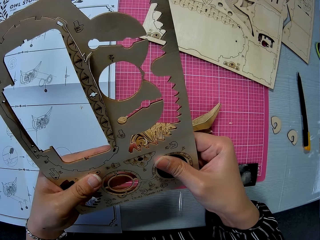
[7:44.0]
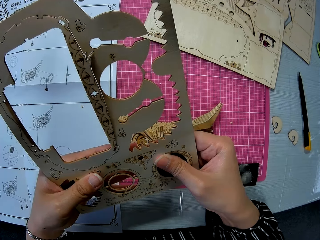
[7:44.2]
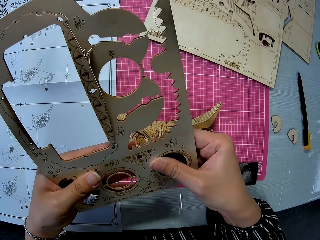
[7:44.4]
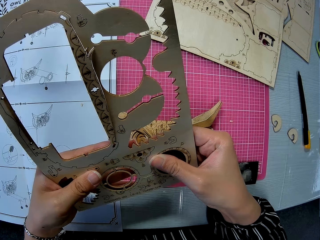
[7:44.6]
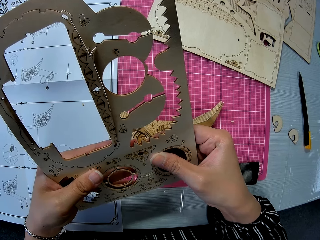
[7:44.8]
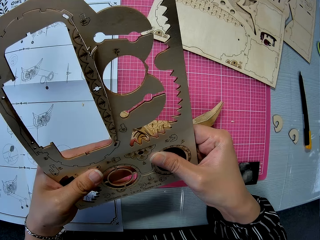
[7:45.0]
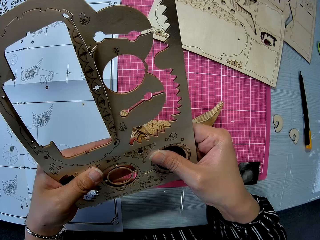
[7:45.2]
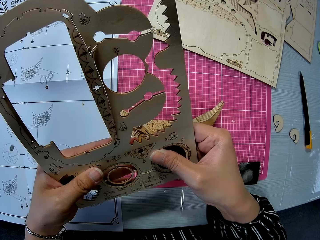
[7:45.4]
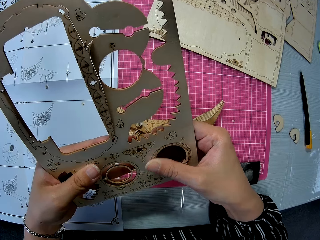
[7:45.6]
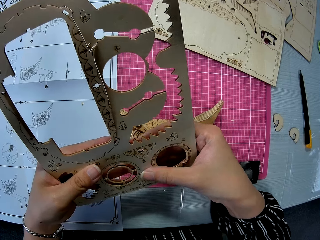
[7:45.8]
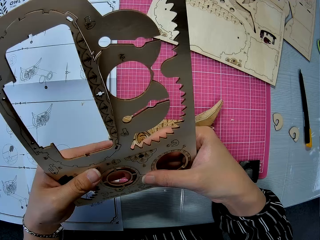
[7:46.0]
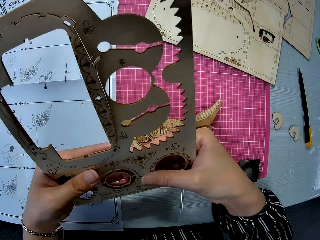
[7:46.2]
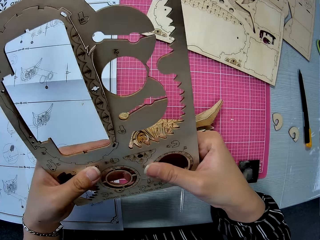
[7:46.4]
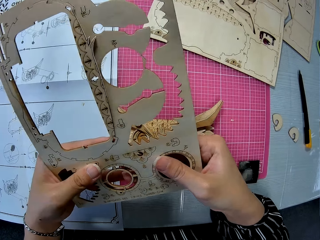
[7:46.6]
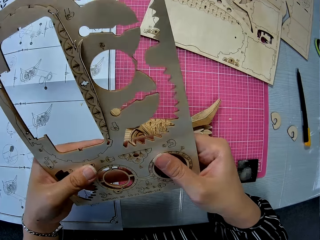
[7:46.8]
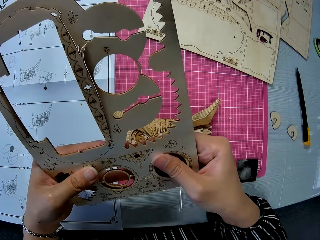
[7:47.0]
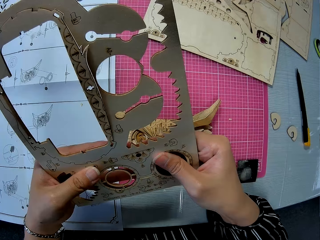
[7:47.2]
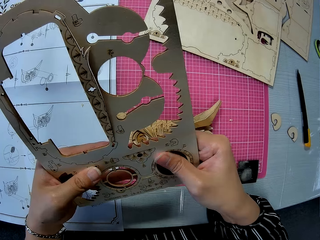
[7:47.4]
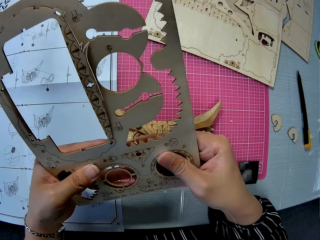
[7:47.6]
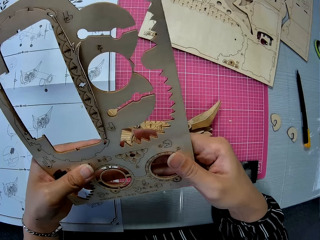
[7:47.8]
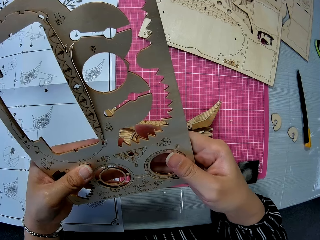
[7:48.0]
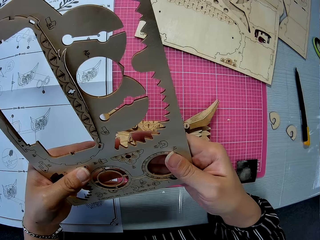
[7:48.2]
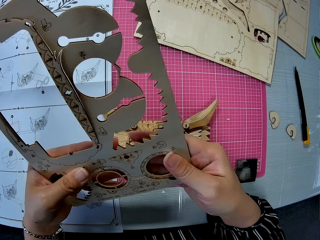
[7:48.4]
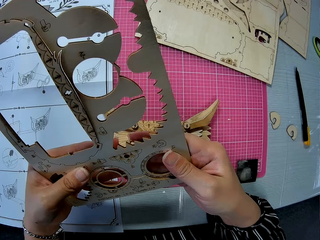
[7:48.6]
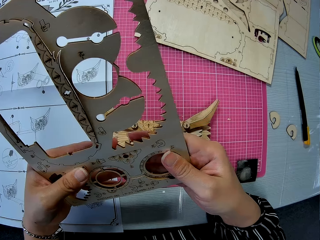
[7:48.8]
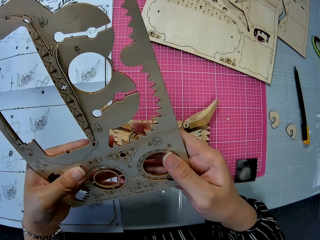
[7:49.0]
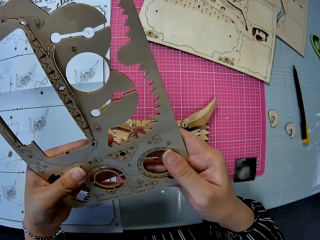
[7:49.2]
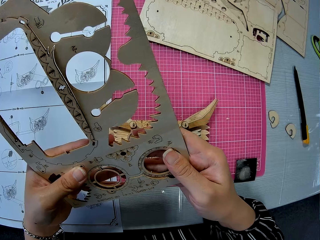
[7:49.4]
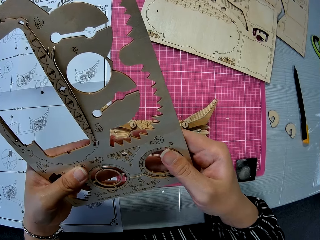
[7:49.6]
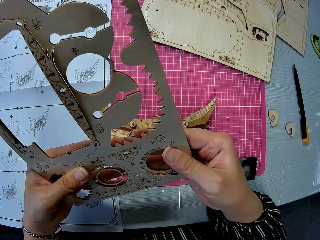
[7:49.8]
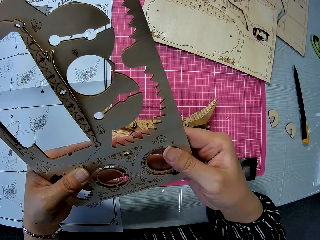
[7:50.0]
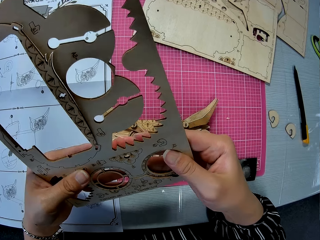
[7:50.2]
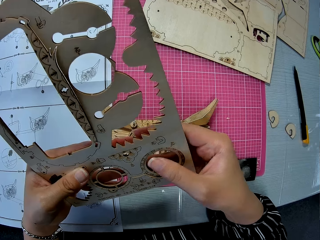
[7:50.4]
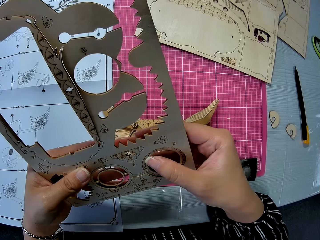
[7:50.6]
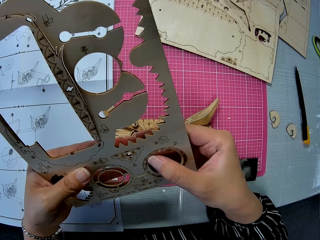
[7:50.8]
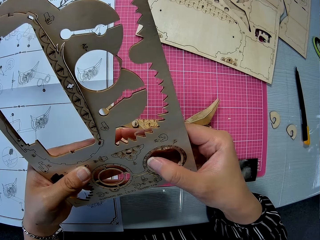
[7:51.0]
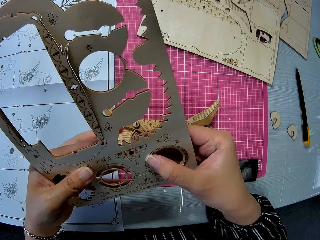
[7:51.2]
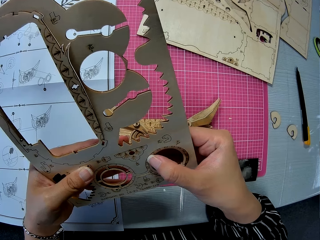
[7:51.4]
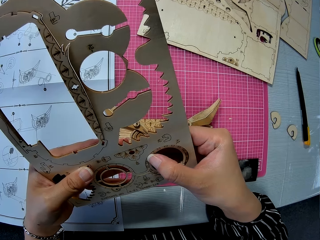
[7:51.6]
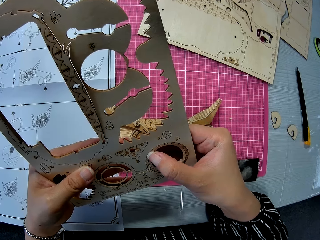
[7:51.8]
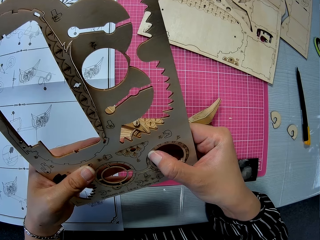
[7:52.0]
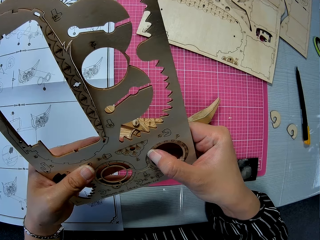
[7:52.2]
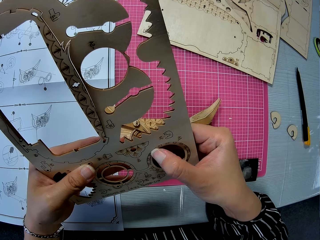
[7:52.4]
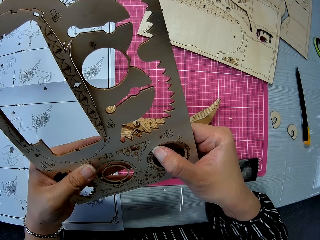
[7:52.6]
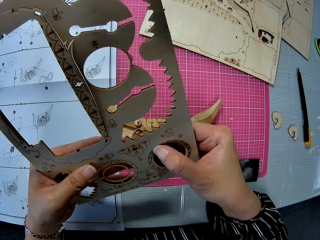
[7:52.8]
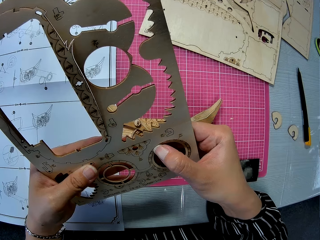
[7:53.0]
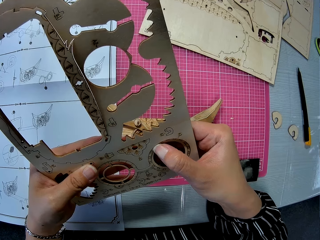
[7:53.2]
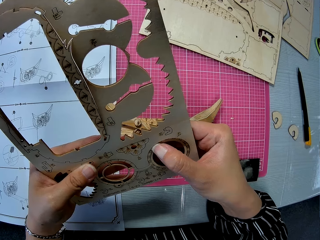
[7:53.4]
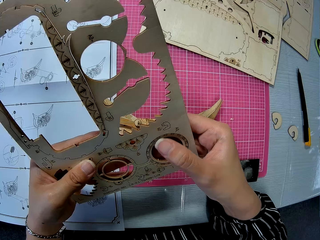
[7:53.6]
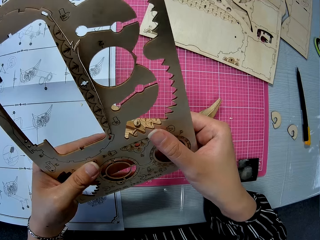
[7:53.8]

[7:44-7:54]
The camera wearer removes the shape from the wooden craft shapes.

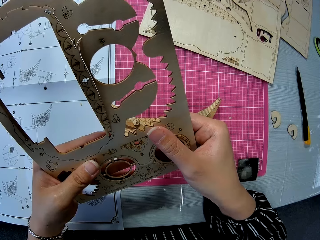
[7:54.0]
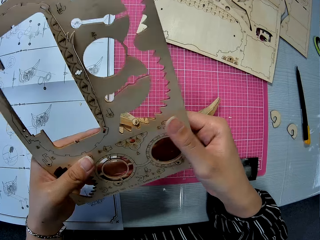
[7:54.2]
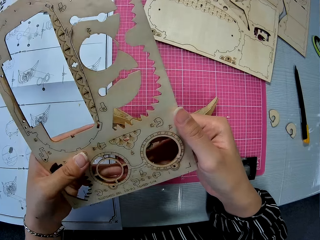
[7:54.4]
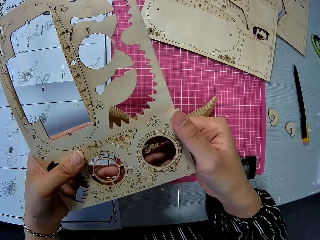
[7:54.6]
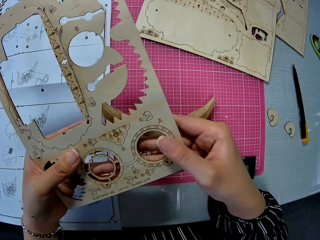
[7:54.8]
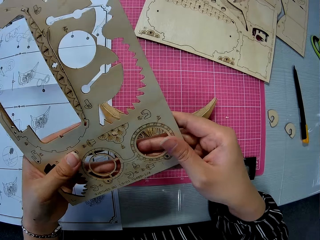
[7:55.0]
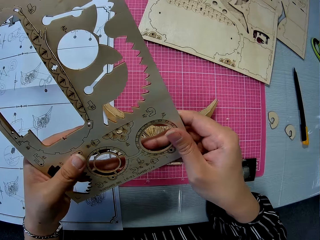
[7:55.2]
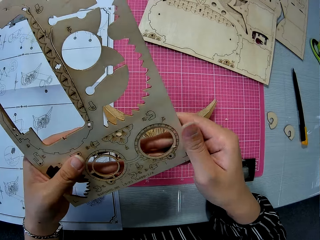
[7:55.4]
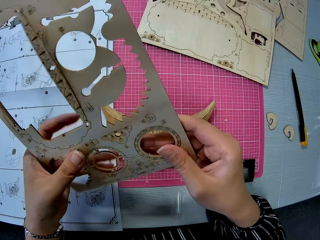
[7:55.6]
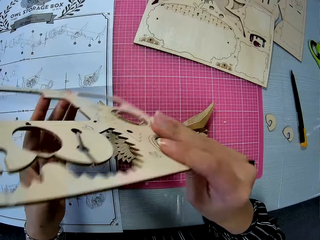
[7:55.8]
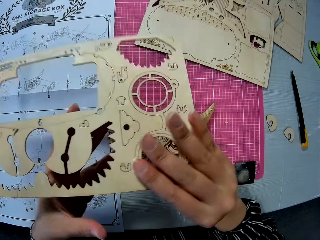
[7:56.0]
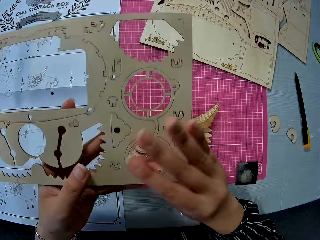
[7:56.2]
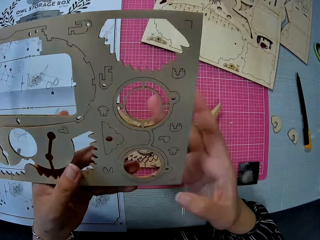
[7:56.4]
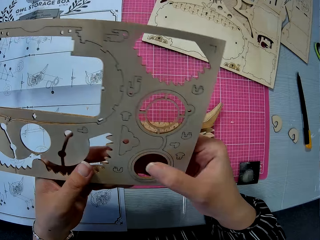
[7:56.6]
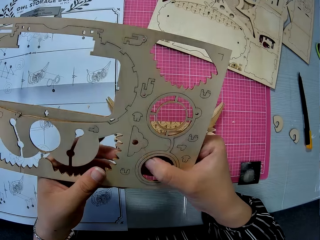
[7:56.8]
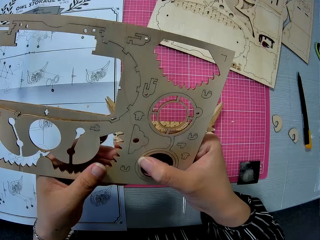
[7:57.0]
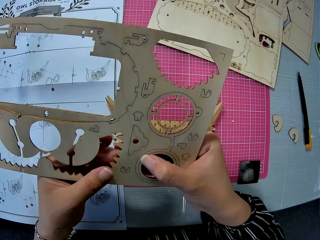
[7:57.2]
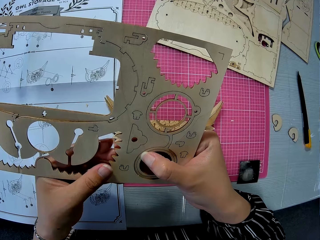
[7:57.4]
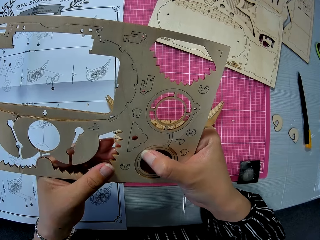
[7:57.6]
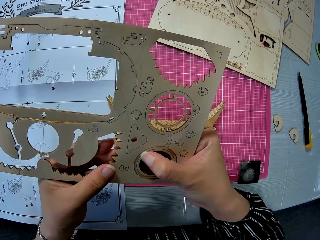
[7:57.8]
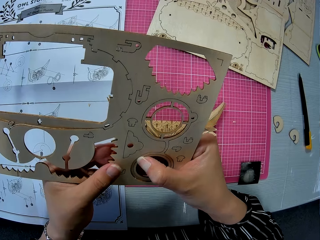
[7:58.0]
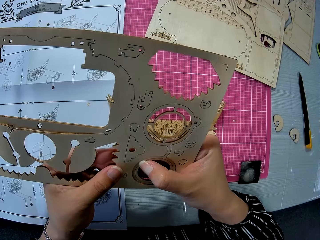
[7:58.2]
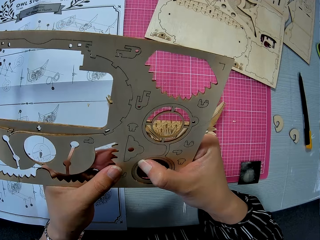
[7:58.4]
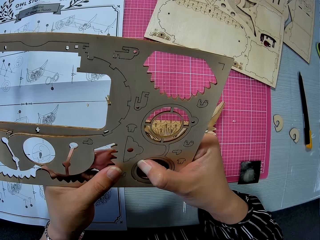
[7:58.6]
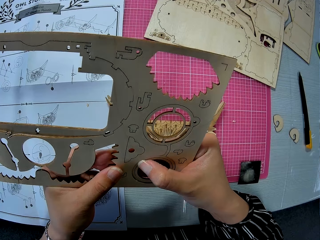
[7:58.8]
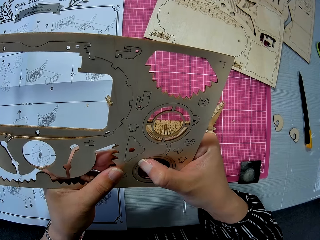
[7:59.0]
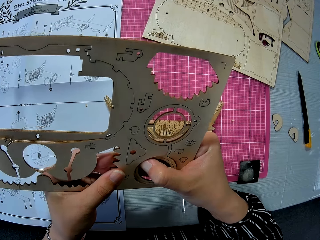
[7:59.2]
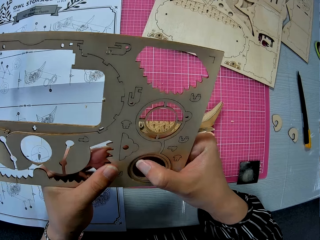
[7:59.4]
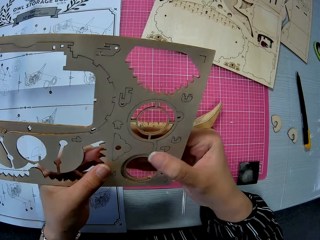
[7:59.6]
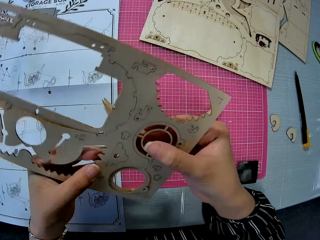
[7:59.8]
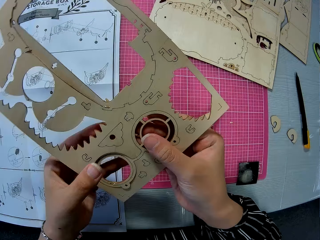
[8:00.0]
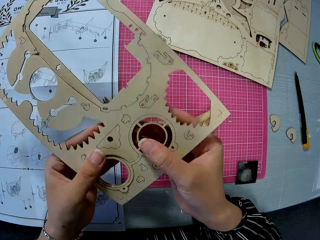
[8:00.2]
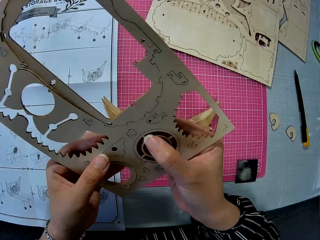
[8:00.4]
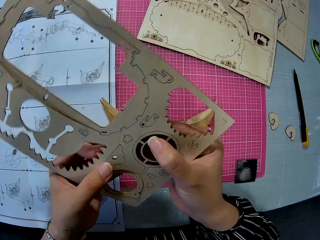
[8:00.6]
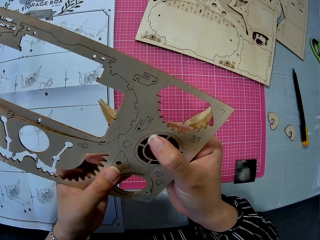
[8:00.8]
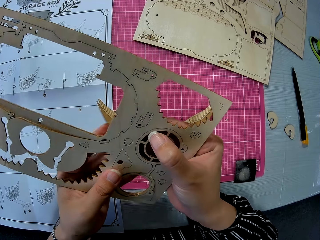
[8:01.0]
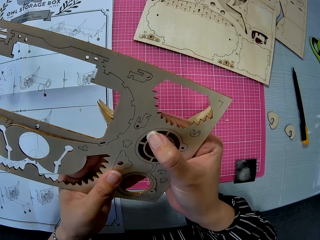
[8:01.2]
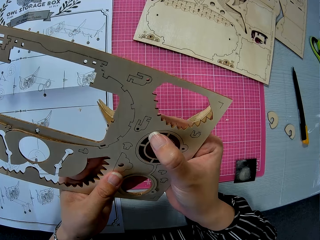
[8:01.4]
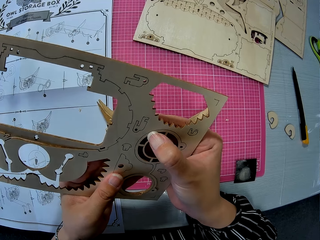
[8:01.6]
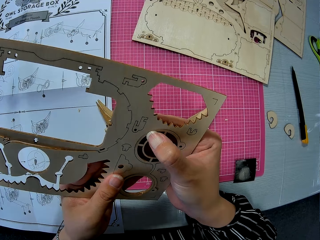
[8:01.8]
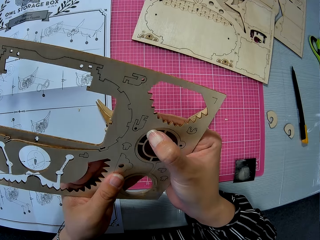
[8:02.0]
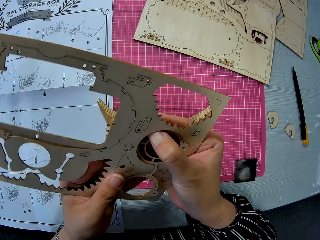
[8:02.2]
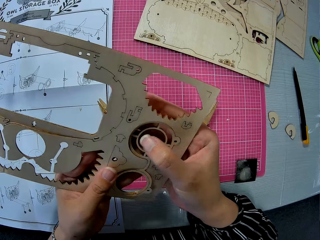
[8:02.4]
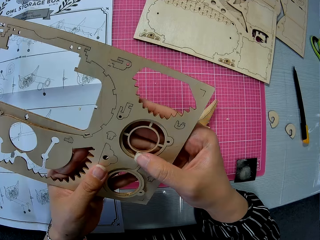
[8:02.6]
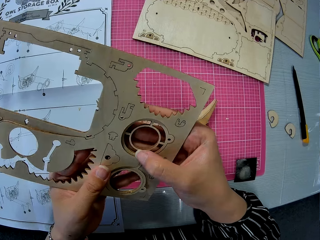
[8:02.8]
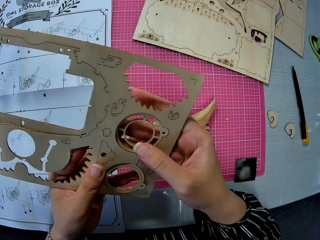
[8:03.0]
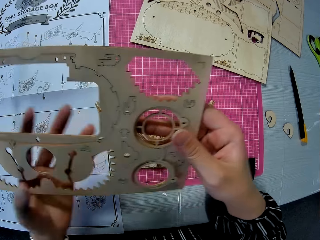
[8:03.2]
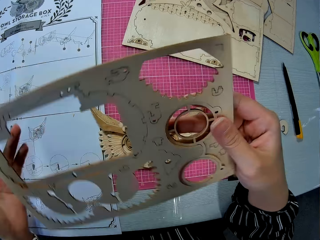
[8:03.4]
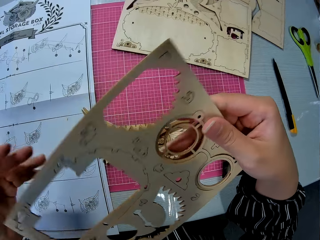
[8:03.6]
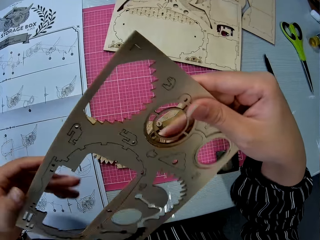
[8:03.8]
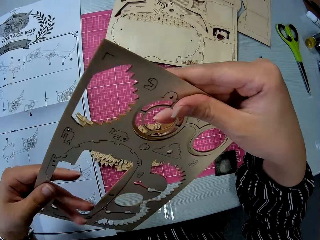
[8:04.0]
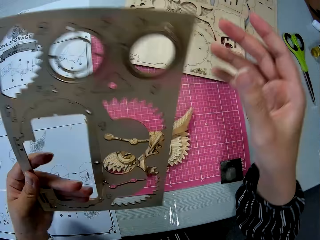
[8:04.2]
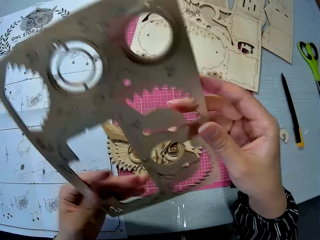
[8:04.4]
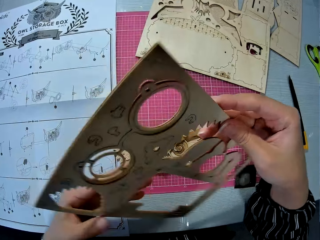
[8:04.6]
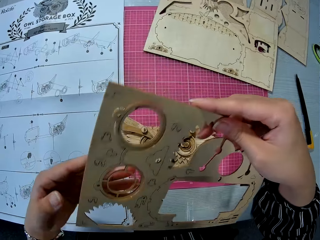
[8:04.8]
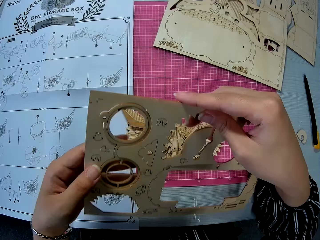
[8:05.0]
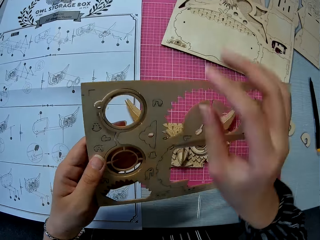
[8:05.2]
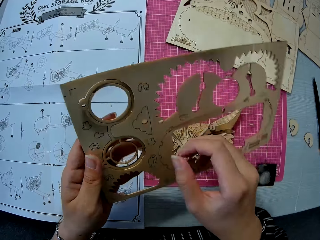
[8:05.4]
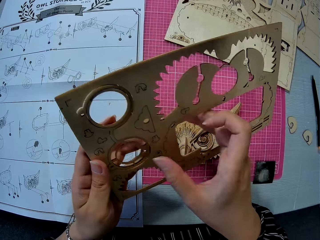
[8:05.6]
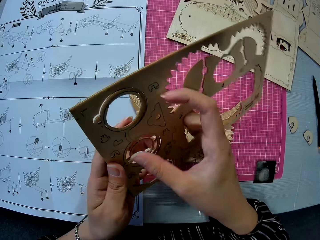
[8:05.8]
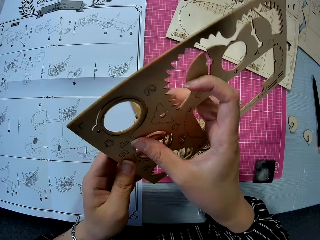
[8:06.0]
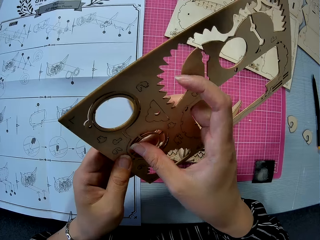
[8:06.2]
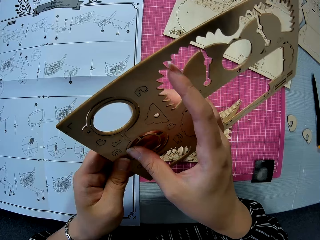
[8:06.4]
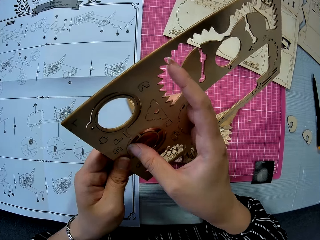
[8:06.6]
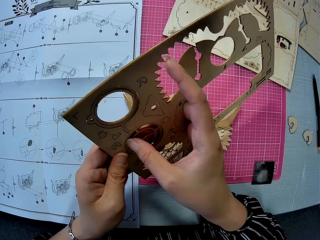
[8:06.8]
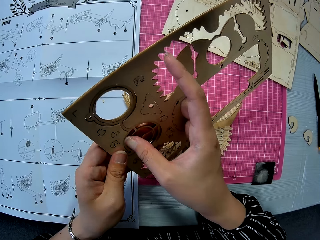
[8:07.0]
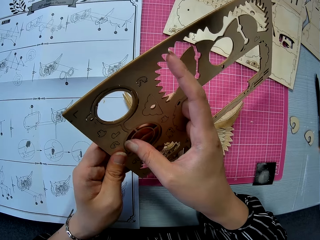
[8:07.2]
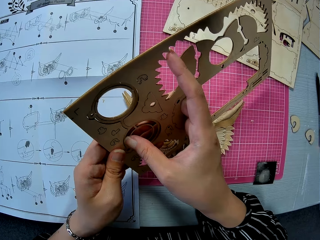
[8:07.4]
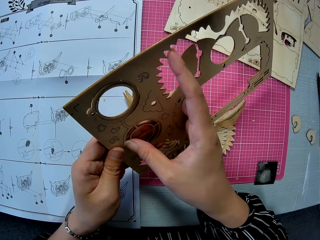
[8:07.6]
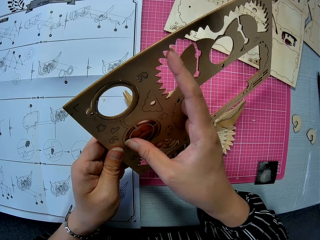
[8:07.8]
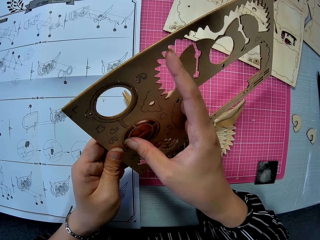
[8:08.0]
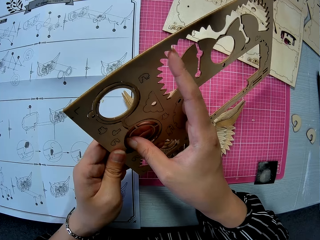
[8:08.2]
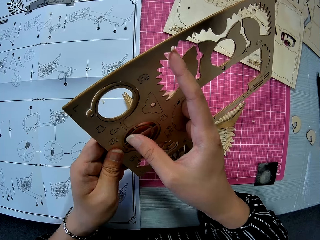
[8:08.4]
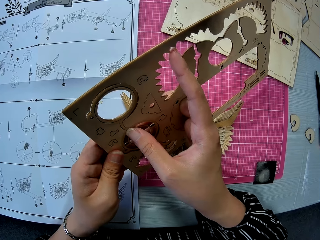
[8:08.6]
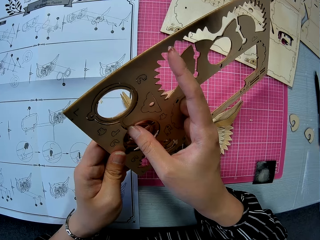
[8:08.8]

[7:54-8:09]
The camera wearer turns the wooden craft. They remove the shape from the wooden craft shapes. They turn the wooden craft. They remove the shape from the wooden craft shapes. They turn the wooden craft. They remove the shape from the wooden craft shapes.
